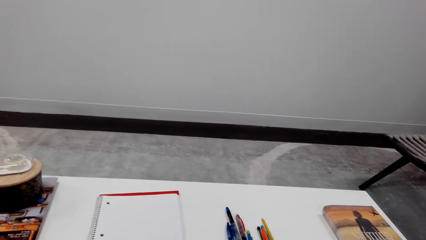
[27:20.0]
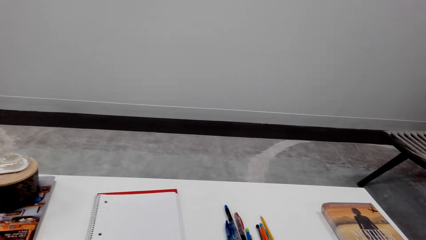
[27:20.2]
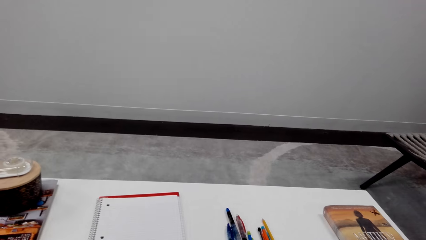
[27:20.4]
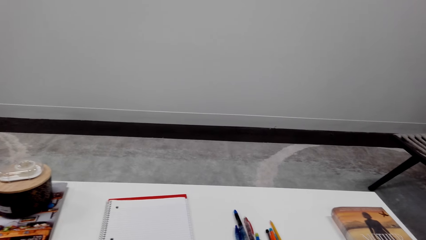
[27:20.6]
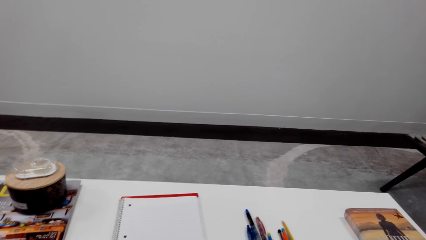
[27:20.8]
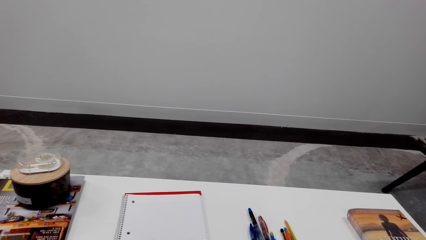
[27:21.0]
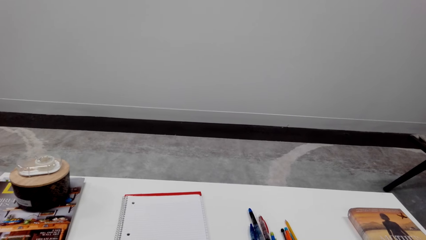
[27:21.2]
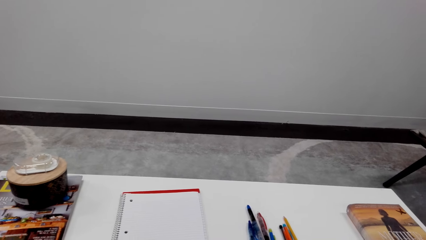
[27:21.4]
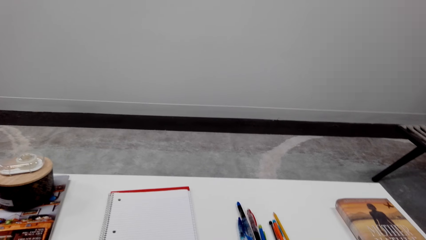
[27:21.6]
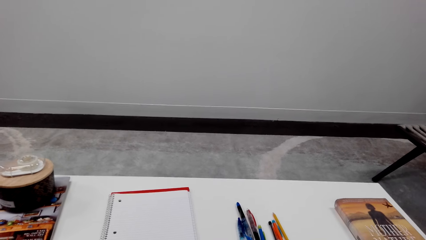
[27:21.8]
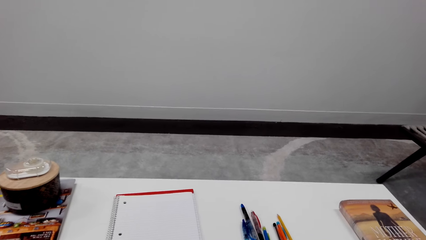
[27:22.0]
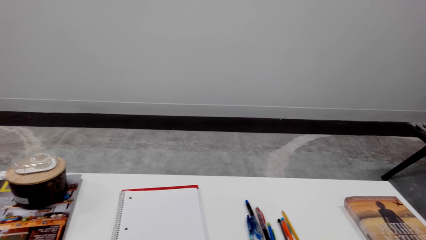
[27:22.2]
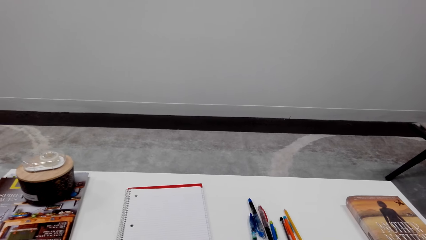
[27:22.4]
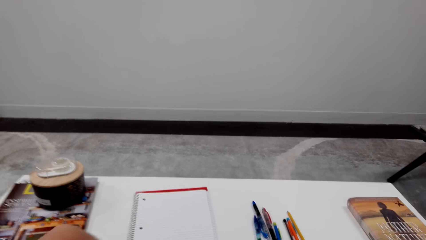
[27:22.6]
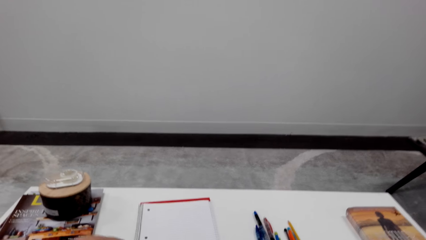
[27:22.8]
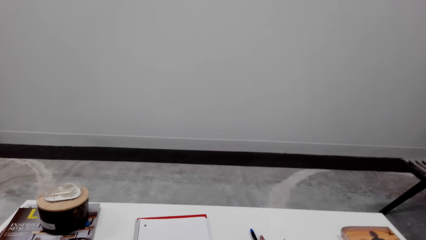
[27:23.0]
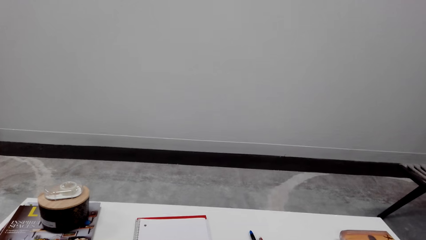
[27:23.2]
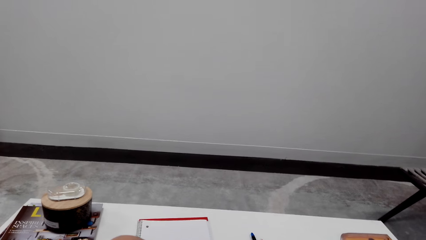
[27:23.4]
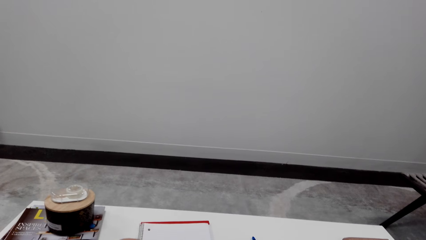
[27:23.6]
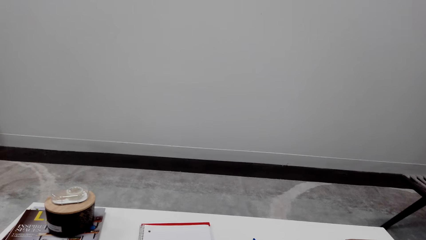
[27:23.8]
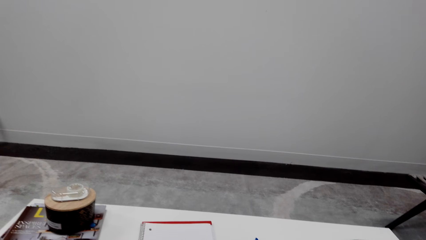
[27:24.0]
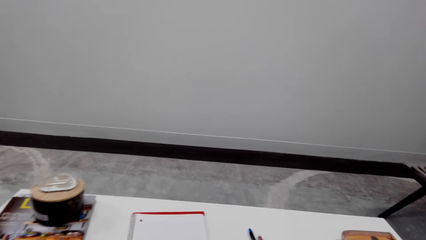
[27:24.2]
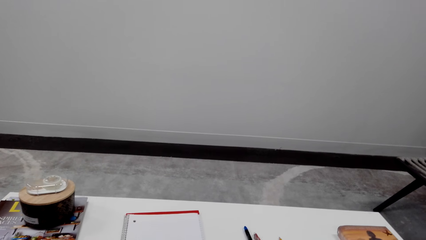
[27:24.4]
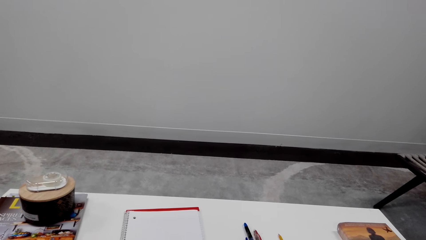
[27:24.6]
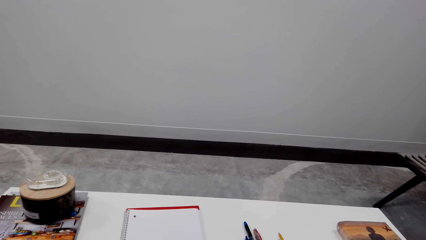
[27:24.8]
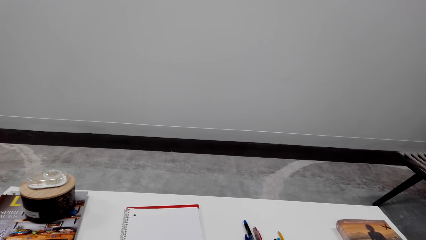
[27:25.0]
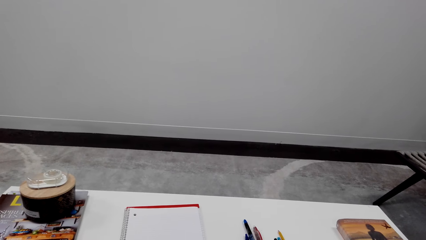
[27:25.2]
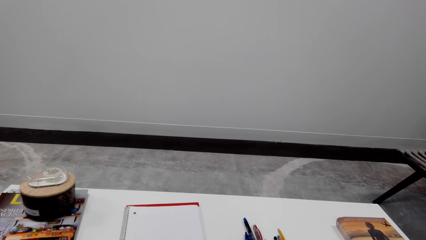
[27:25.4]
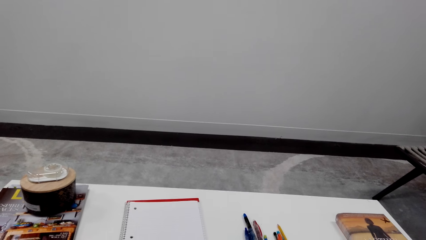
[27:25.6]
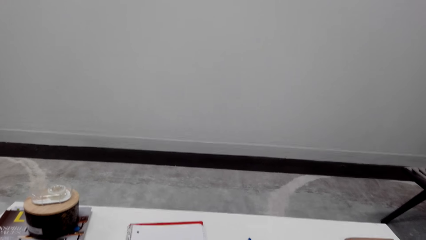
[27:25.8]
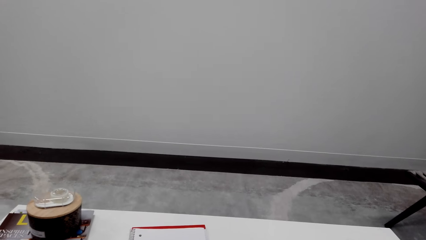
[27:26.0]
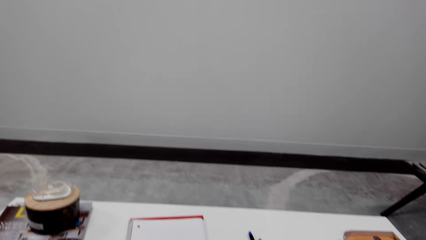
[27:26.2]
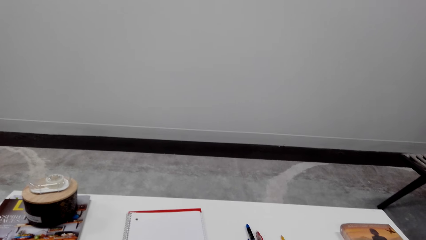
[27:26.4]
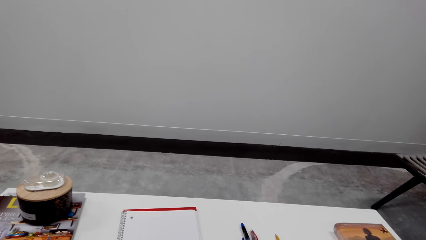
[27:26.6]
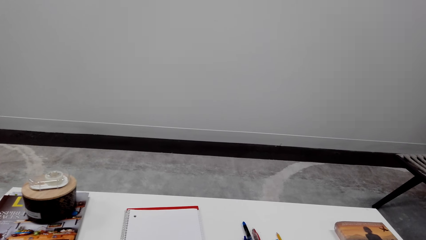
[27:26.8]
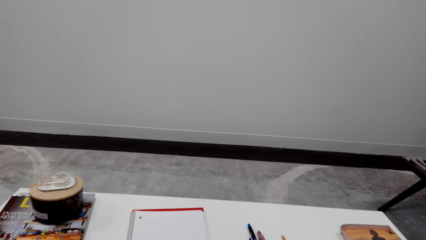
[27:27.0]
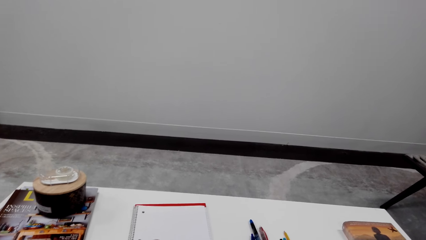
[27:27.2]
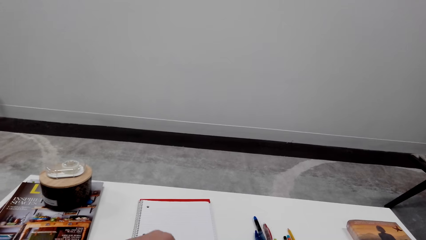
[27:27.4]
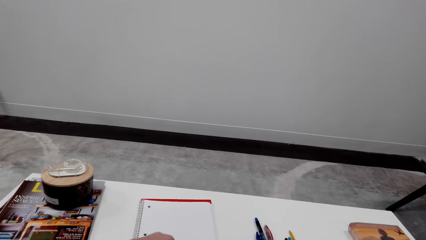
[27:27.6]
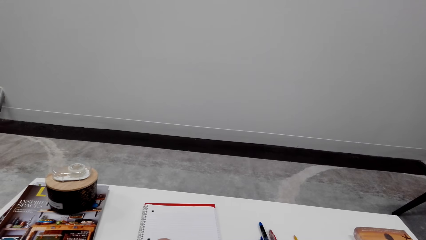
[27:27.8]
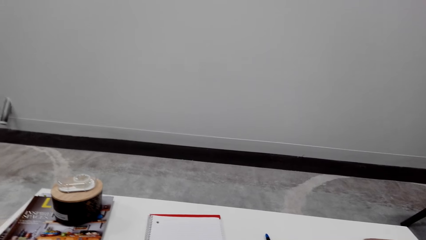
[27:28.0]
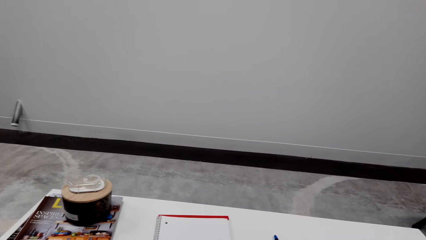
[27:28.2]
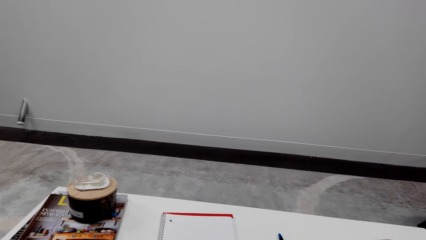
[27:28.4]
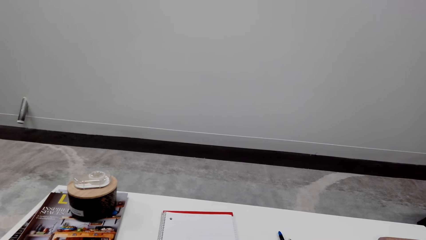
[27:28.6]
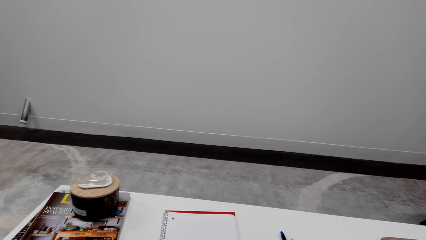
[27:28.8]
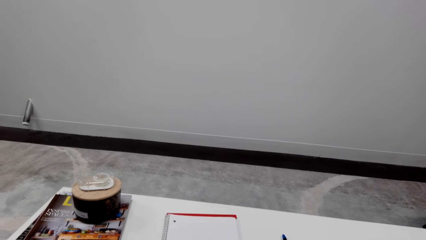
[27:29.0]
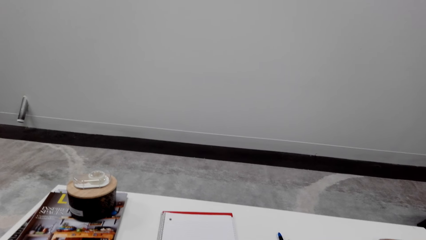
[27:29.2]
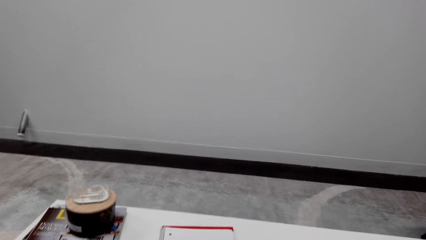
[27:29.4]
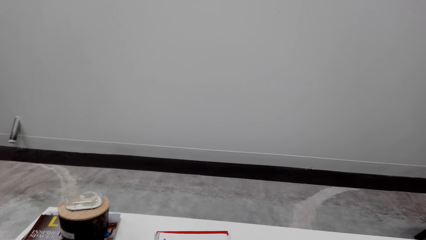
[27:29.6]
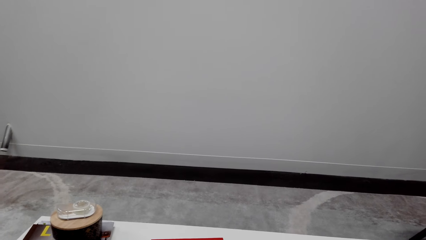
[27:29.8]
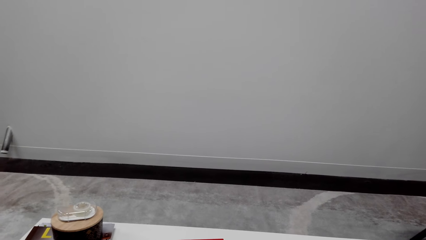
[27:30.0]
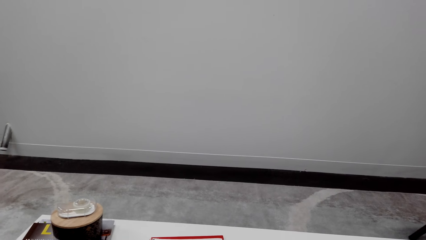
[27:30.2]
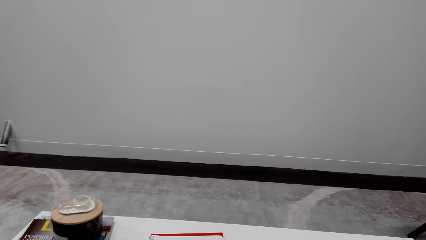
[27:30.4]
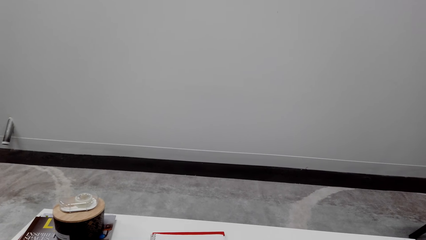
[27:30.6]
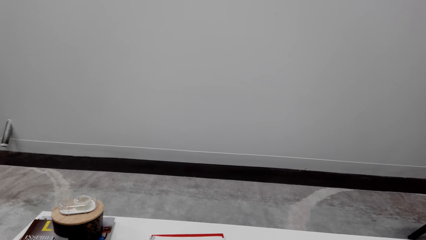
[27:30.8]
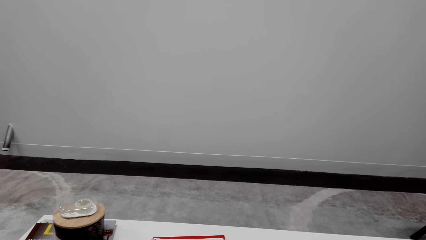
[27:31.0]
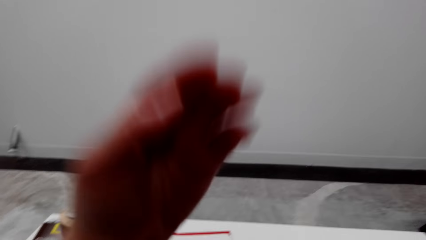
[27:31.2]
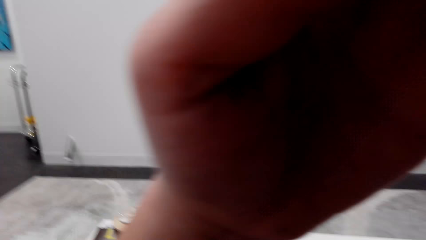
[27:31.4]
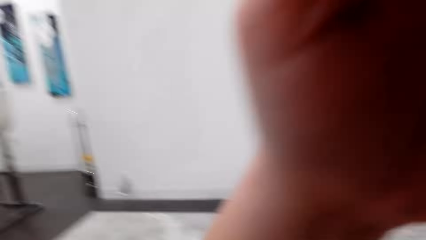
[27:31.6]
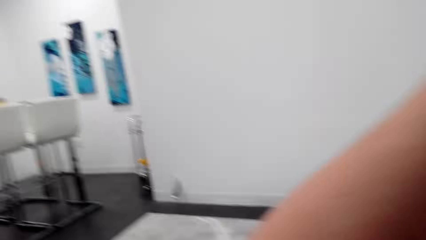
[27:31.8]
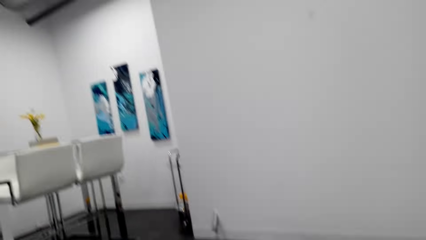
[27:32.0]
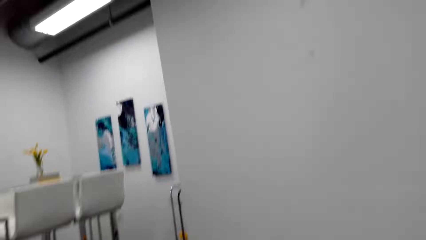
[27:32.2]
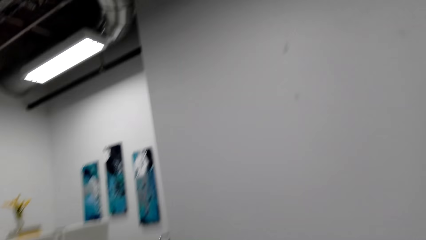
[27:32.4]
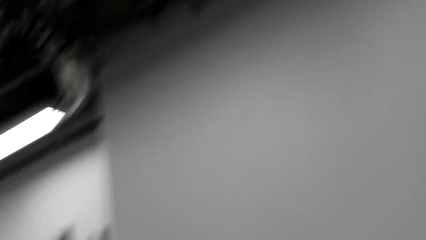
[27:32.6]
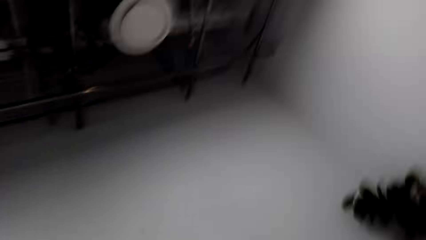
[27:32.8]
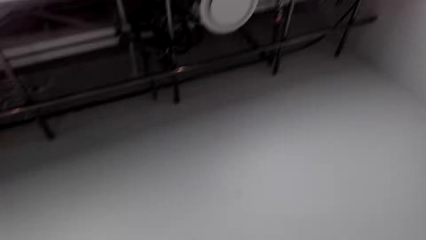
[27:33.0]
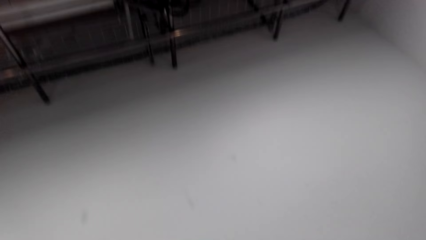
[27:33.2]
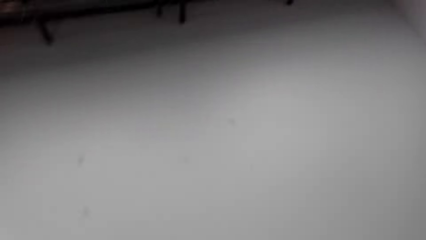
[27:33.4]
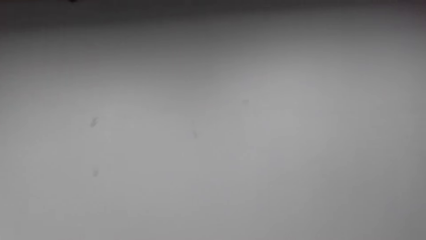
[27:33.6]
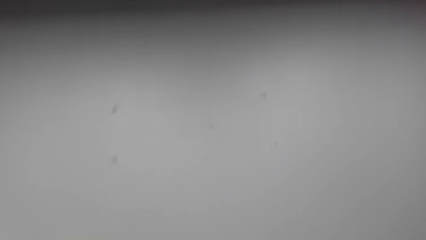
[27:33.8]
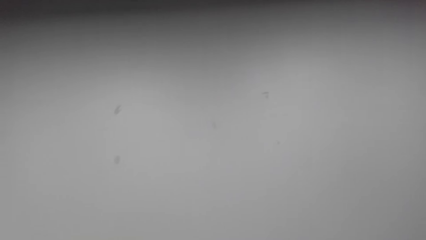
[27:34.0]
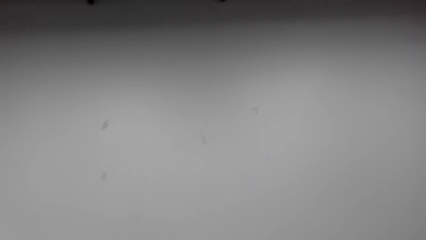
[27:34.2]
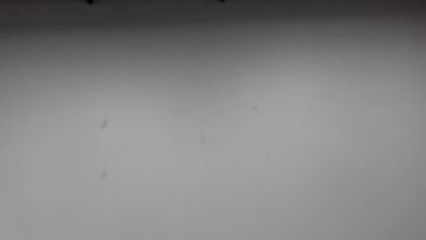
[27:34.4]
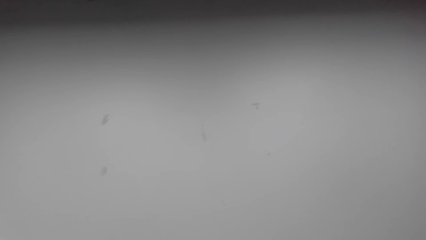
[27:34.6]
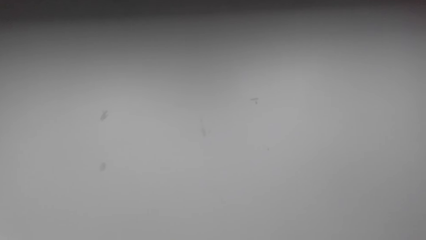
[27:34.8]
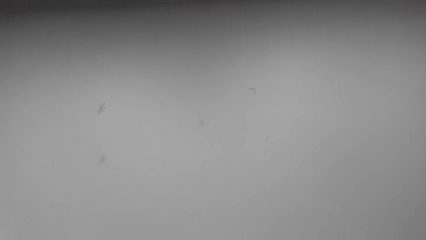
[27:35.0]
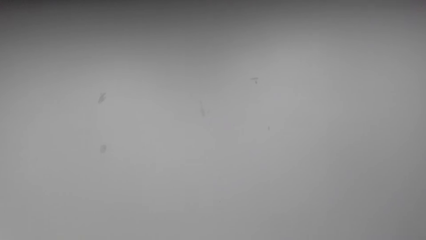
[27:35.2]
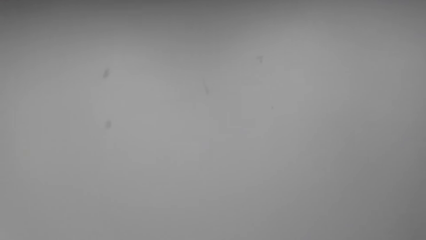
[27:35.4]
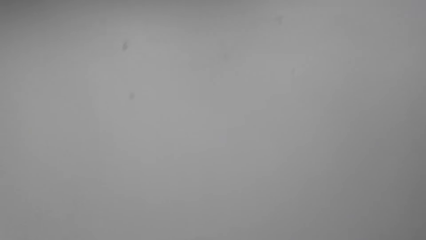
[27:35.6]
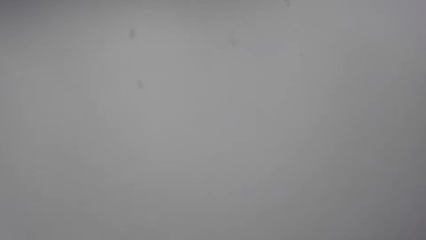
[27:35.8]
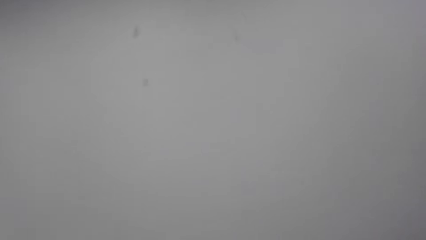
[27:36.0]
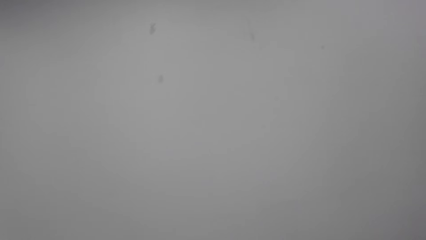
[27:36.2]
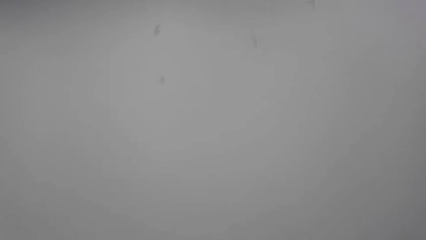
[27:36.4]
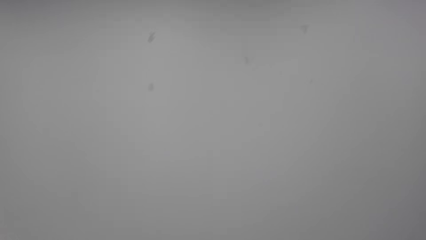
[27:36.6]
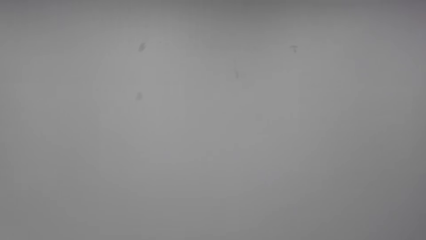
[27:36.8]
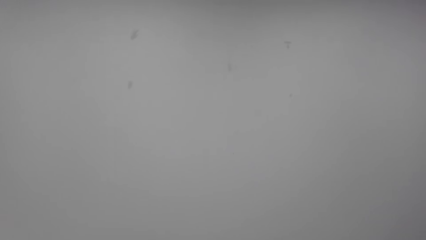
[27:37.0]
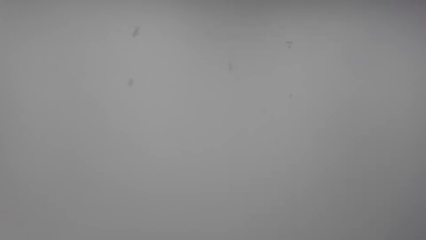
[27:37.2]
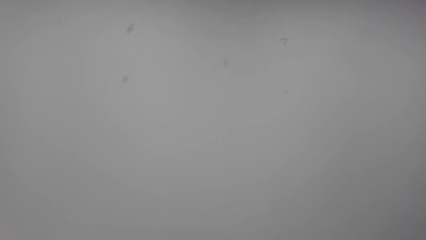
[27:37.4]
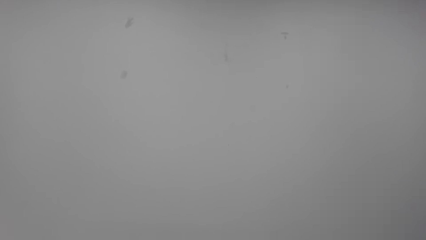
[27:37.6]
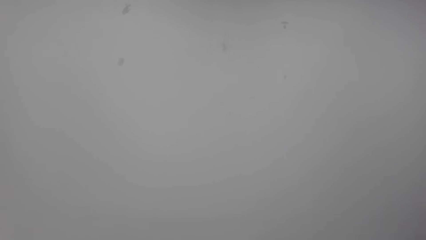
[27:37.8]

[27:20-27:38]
The camera wearer looks around a room. They adjust a camera. They look around the room.
